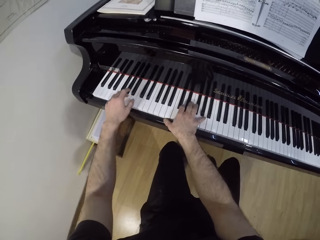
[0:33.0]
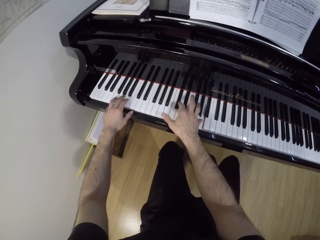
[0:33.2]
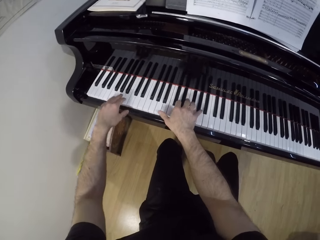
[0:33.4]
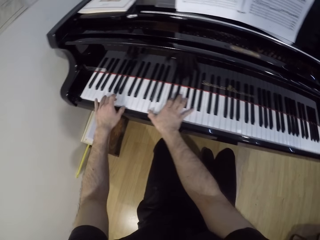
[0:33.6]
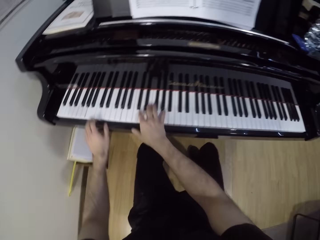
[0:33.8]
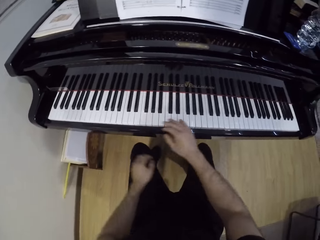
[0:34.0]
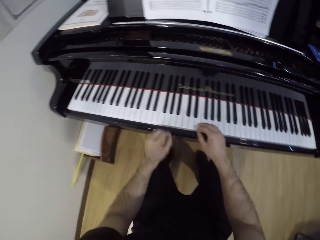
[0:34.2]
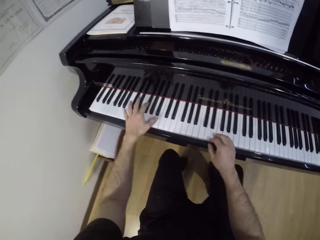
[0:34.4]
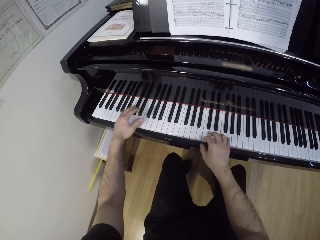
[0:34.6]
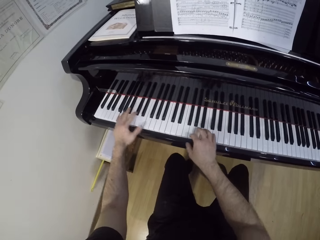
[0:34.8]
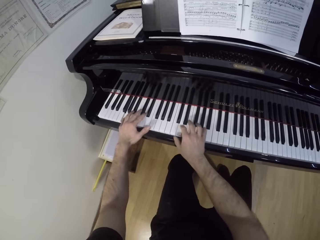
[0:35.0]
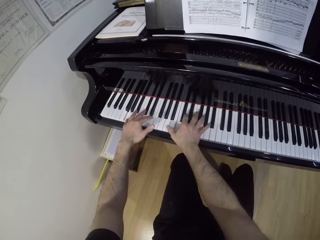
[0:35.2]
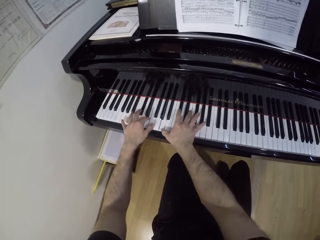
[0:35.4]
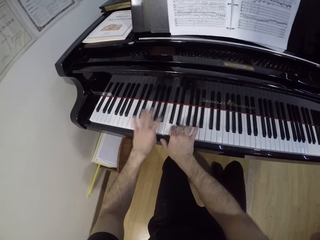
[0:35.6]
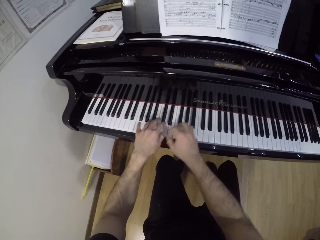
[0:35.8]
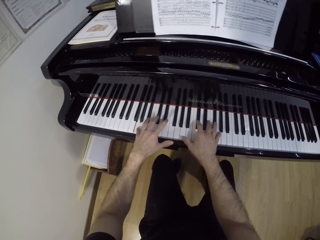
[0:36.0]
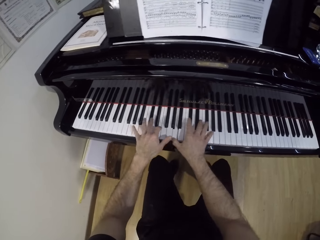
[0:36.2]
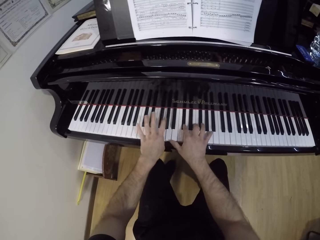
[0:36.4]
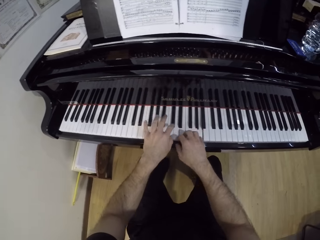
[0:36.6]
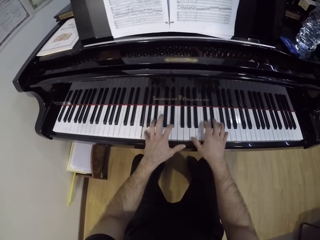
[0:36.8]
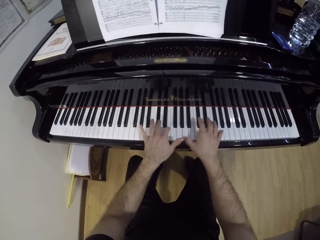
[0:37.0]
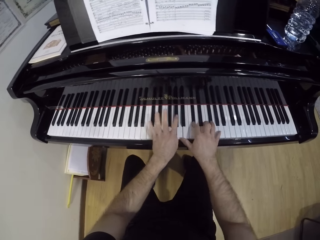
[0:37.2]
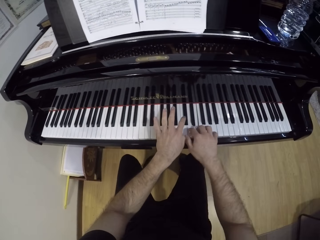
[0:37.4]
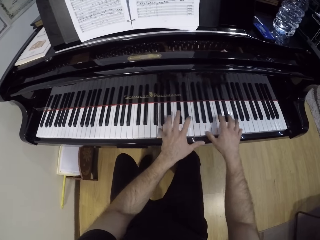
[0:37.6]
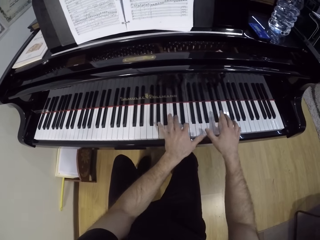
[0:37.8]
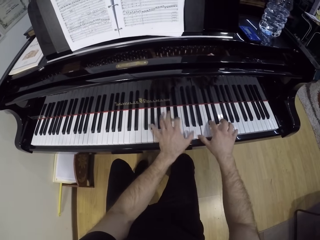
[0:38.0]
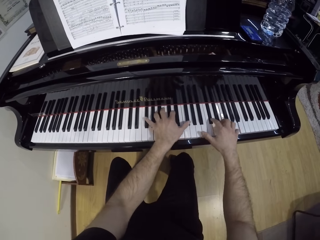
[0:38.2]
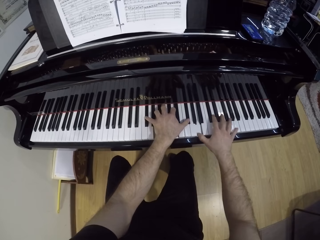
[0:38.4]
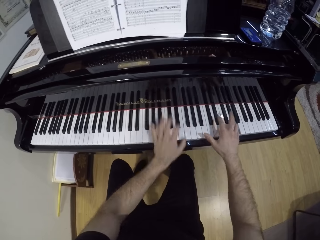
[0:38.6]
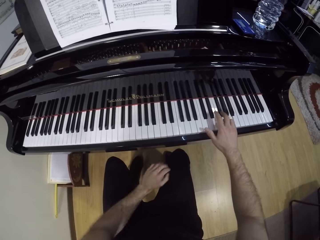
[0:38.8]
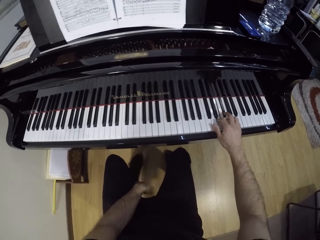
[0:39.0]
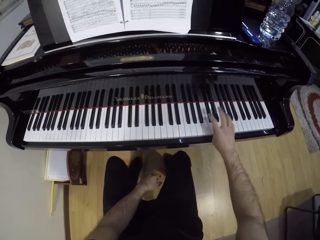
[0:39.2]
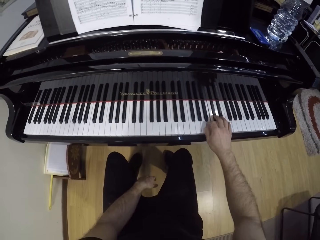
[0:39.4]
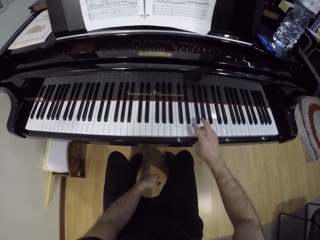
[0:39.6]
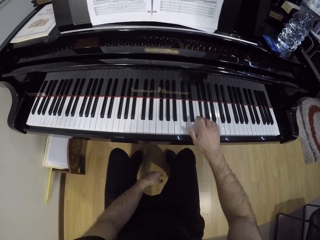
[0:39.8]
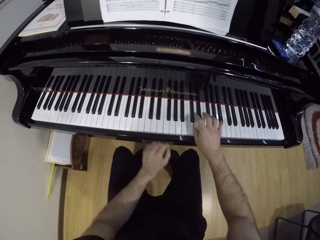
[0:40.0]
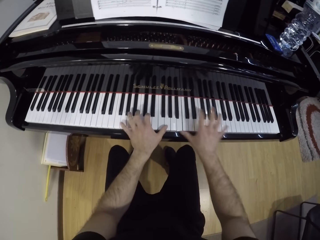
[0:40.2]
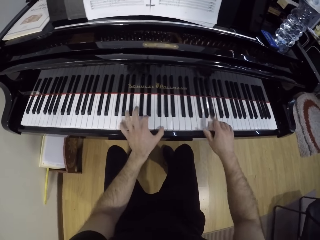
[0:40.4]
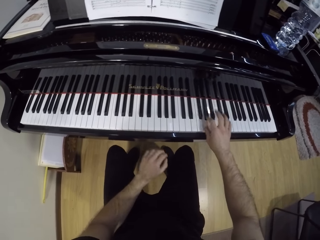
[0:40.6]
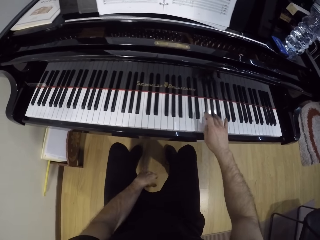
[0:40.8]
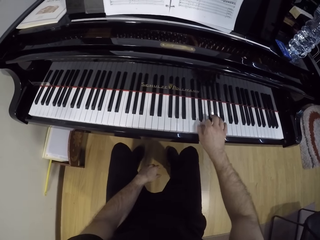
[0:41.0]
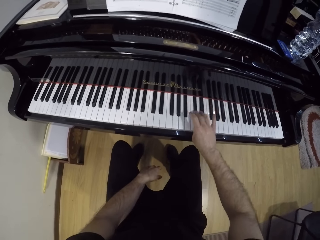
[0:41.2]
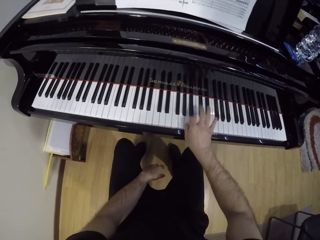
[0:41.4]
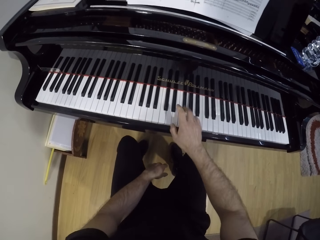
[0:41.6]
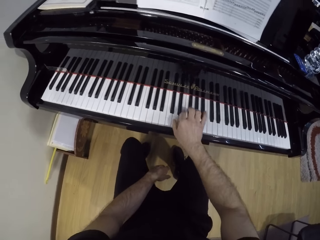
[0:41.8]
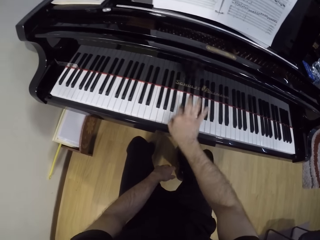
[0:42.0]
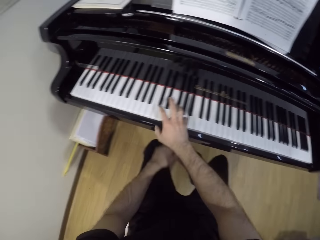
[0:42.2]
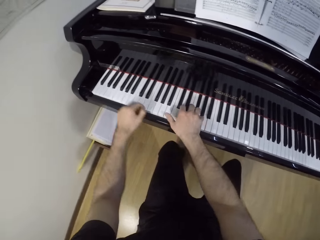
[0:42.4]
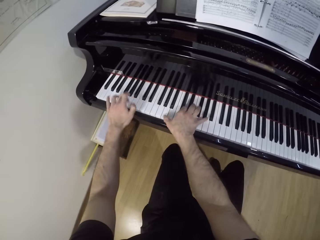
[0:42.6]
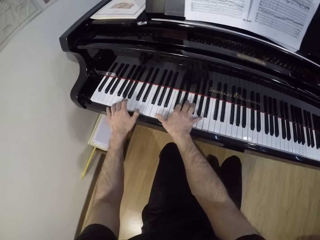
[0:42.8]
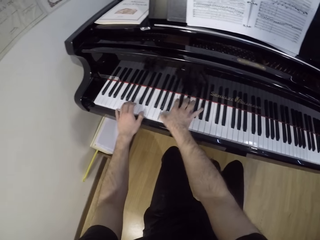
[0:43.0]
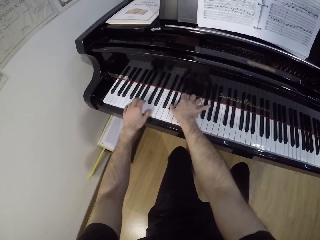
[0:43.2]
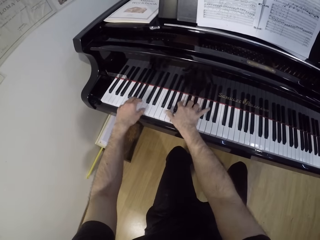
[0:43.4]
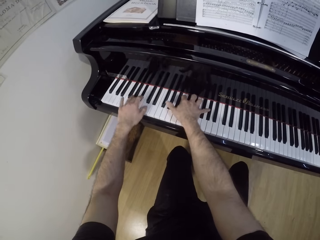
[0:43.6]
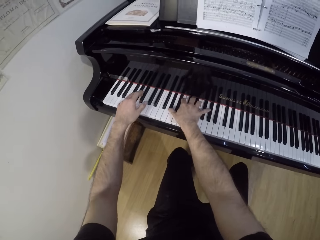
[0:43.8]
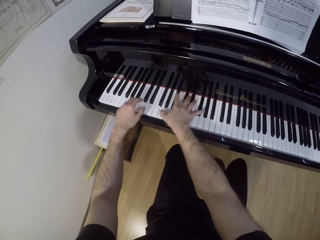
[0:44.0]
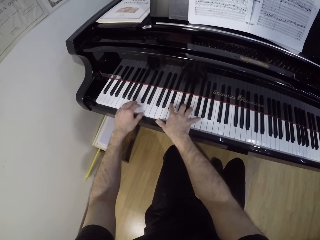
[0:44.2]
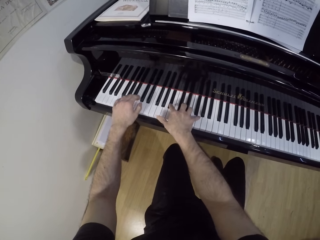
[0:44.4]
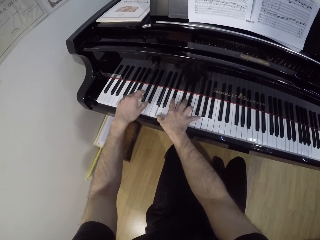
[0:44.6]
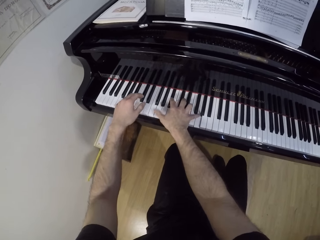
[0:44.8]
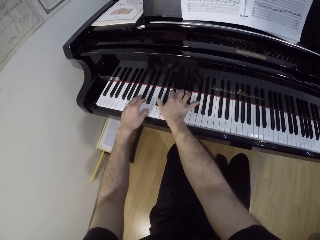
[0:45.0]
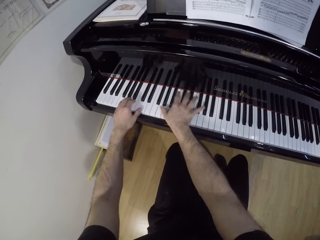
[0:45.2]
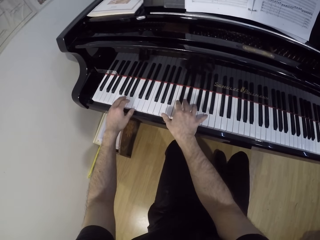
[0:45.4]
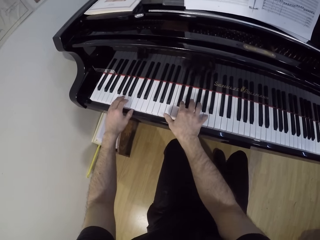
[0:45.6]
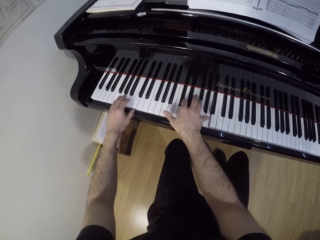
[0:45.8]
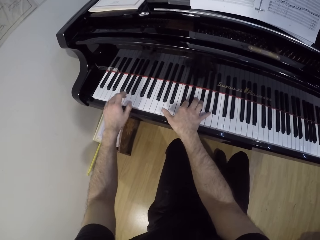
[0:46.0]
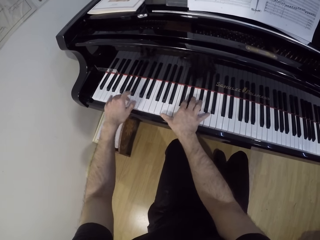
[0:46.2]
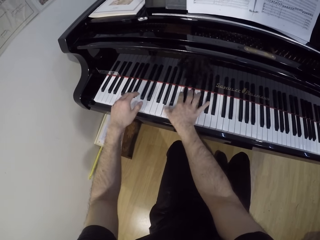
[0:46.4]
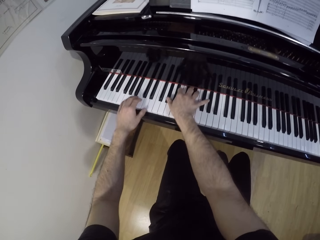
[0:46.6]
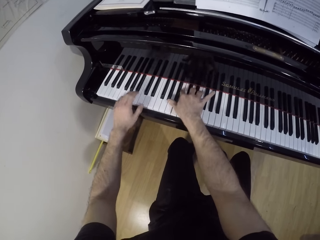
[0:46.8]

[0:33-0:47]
The camera wearer plays the piano with both hands. He plays the piano with his right hand. He plays the piano with both hands. He plays the piano with his right hand. He plays the piano with both hands.

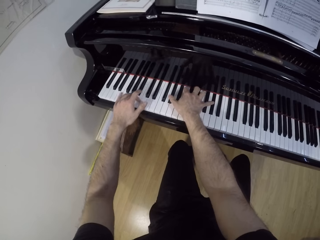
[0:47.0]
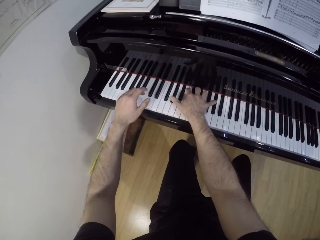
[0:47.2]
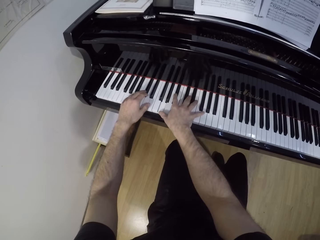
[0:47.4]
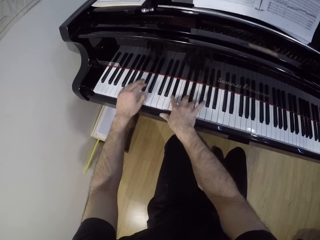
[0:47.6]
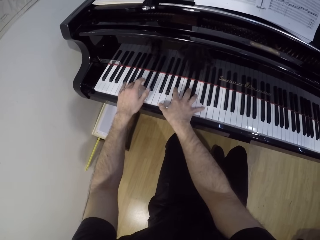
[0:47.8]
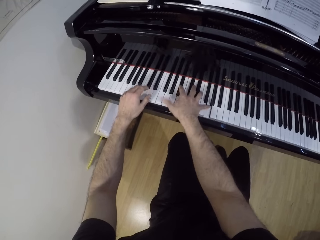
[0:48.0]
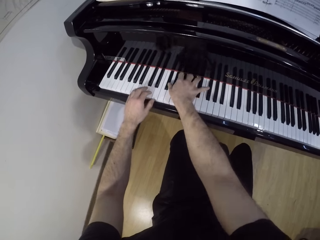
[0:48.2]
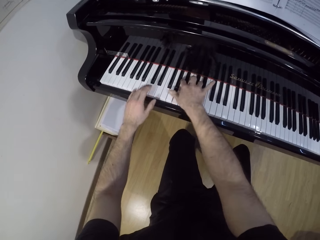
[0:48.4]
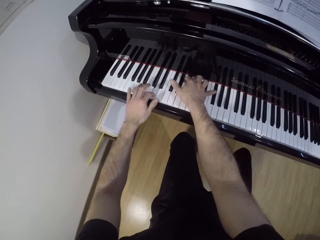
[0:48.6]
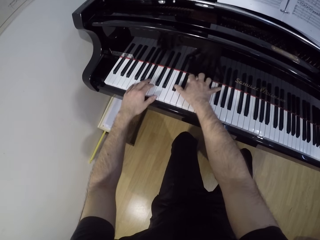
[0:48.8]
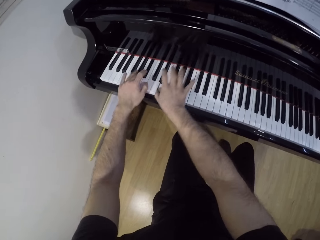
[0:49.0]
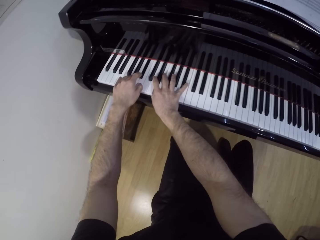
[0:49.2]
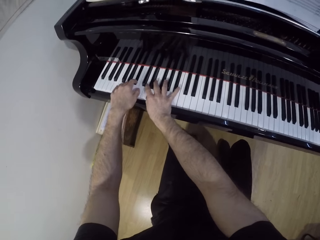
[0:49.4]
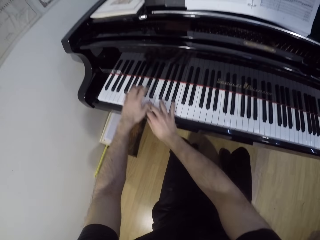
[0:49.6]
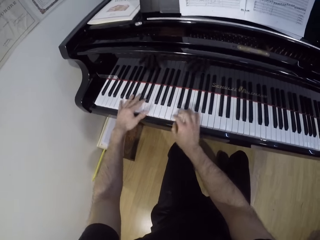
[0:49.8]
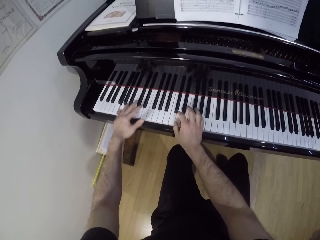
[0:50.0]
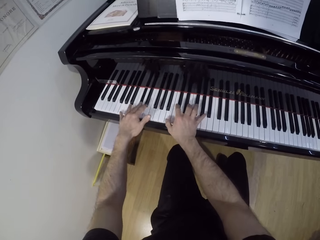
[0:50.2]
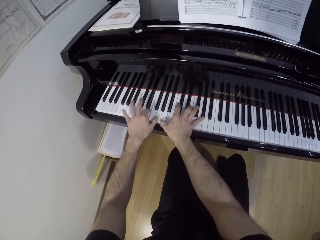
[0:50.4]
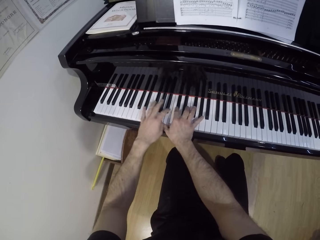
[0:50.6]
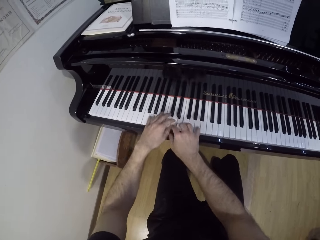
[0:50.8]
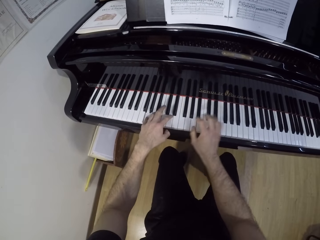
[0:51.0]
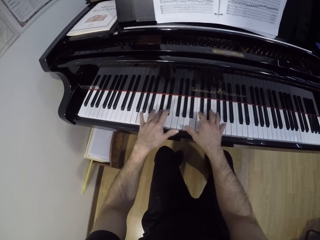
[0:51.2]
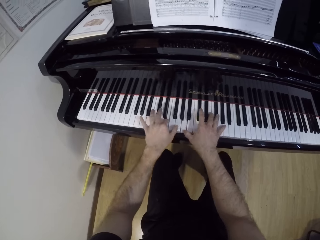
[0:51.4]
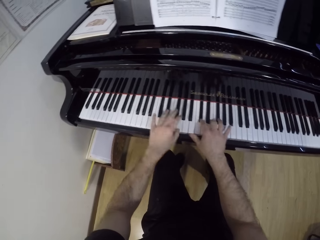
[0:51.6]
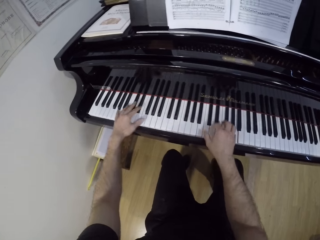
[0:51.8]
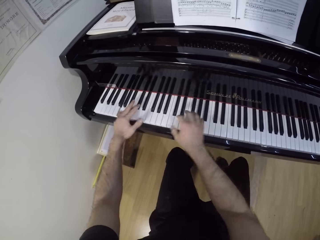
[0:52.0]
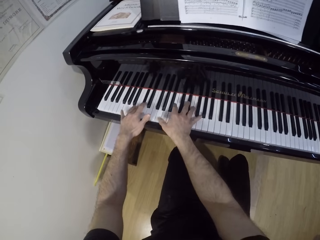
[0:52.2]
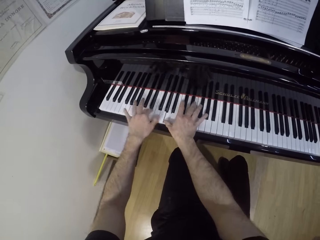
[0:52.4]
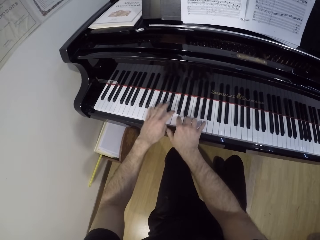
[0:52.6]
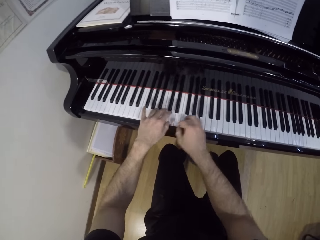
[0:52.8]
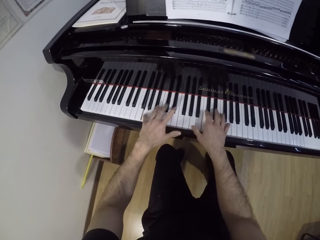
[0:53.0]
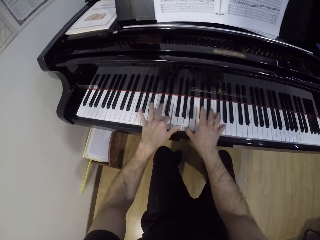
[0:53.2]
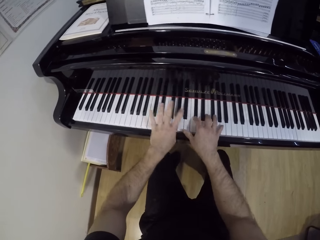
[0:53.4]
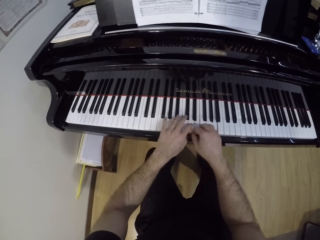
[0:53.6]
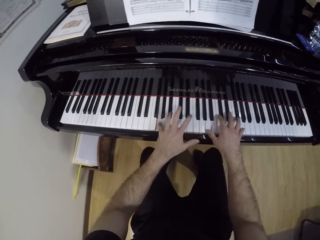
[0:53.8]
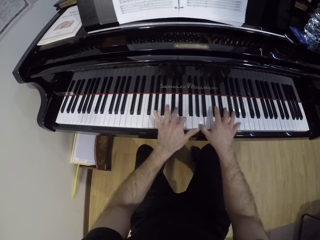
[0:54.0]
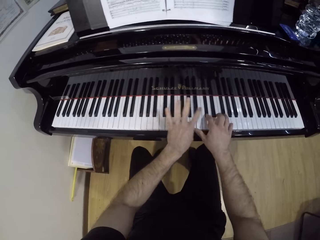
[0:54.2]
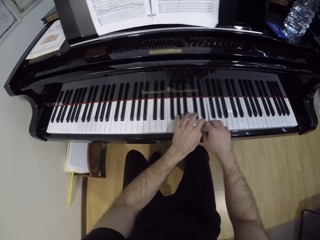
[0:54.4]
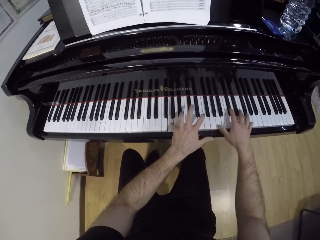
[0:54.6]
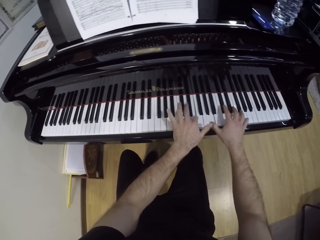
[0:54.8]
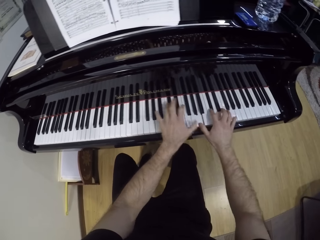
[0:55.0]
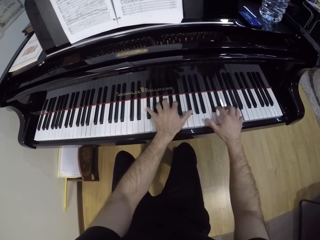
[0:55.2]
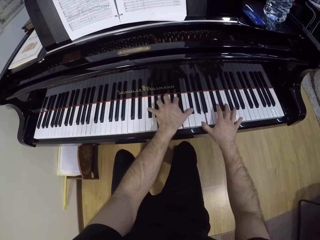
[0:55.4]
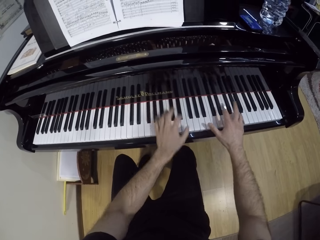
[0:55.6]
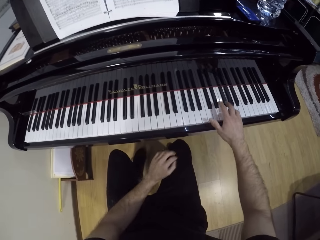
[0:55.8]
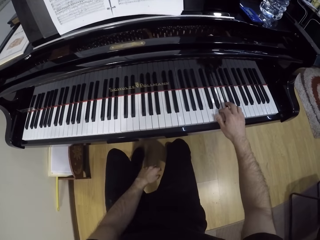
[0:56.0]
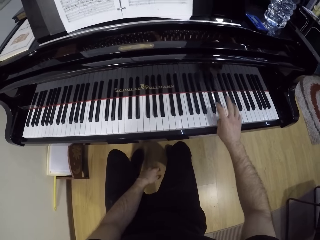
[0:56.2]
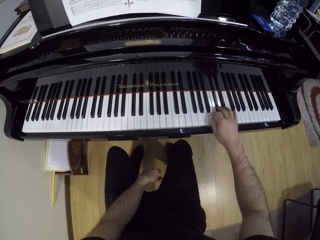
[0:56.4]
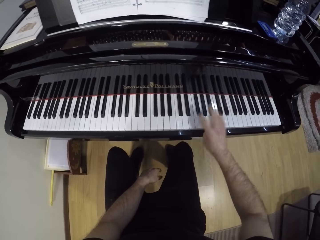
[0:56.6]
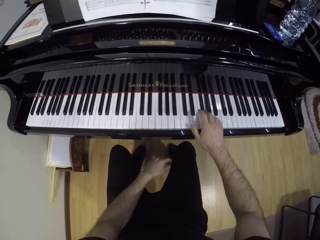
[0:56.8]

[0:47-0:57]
The camera wearer plays the piano with his right hand.
